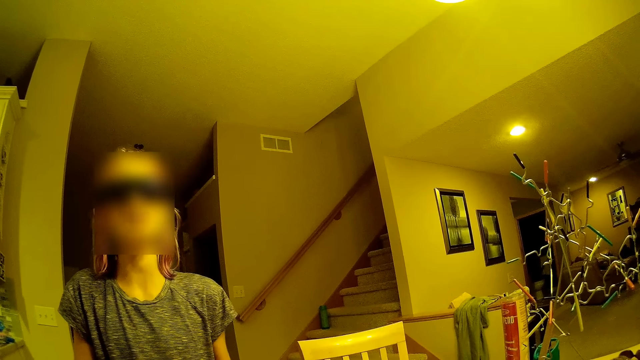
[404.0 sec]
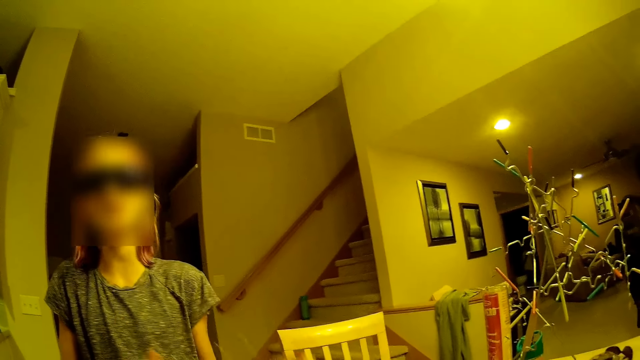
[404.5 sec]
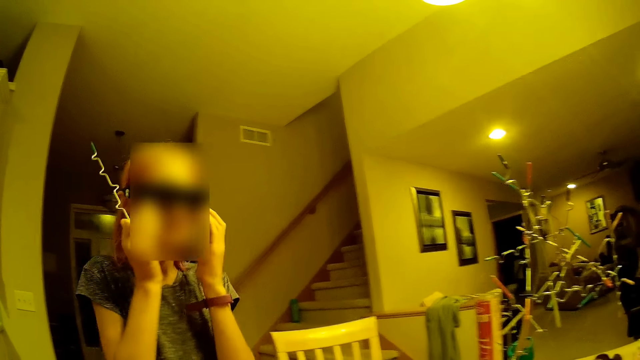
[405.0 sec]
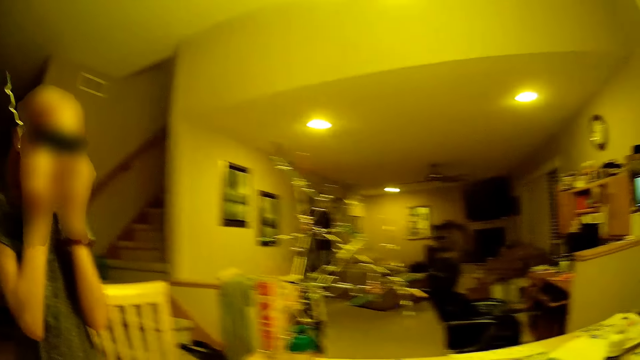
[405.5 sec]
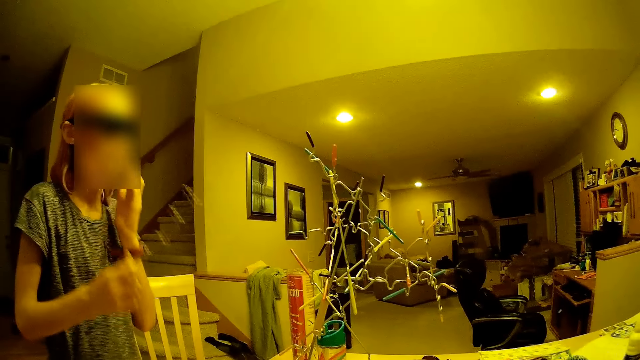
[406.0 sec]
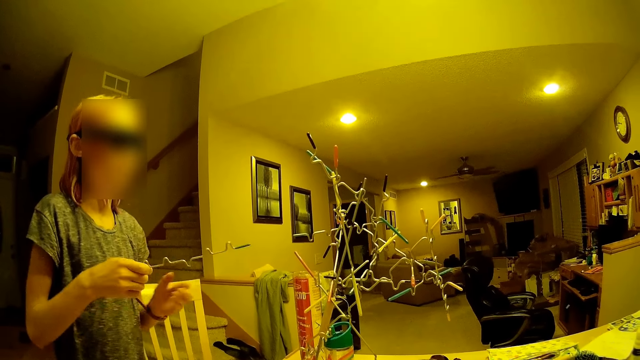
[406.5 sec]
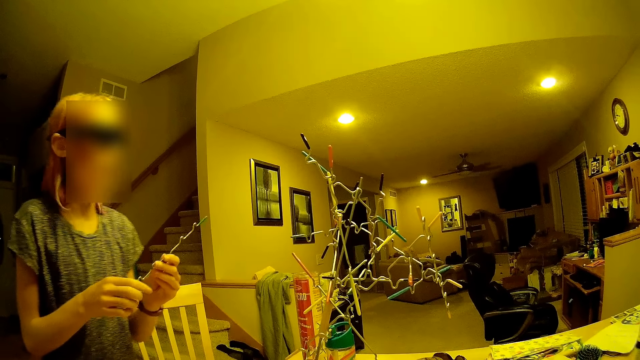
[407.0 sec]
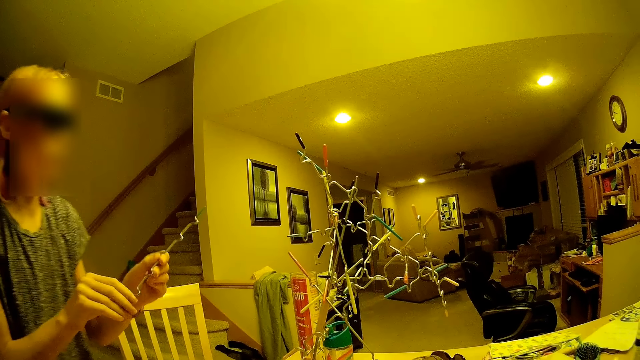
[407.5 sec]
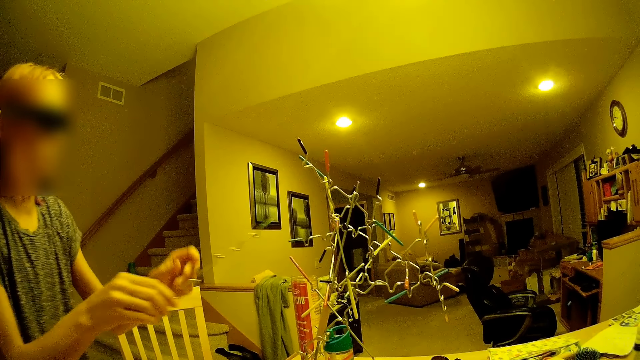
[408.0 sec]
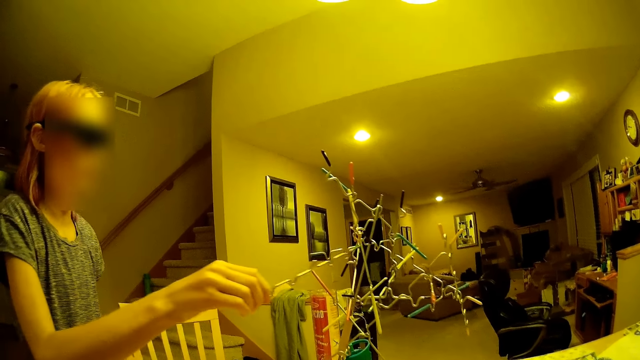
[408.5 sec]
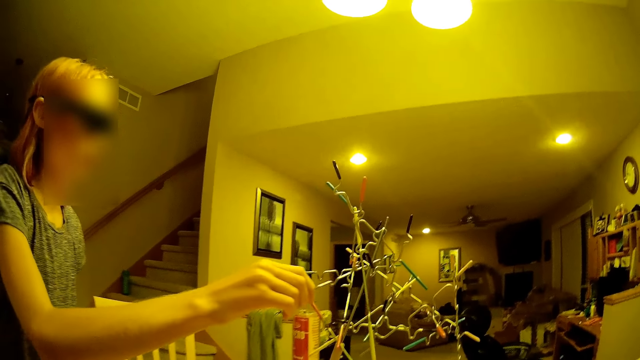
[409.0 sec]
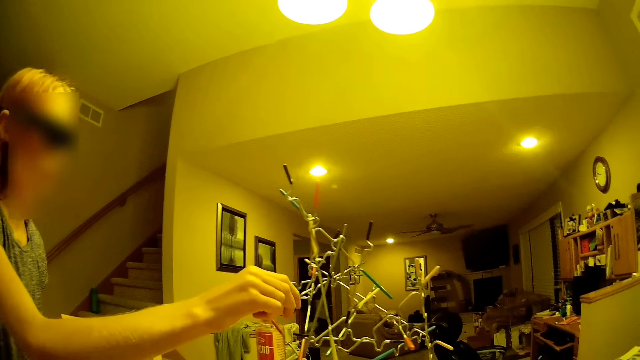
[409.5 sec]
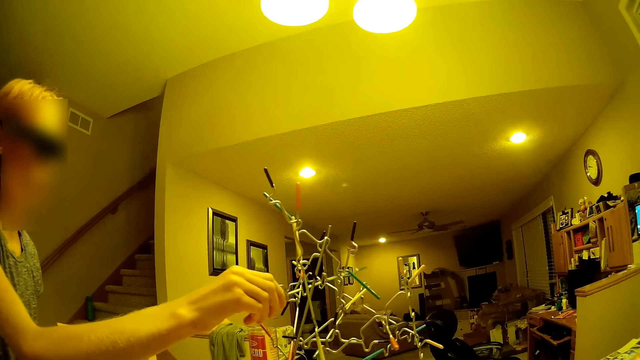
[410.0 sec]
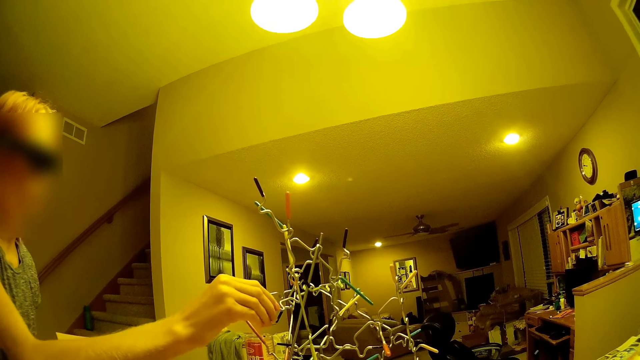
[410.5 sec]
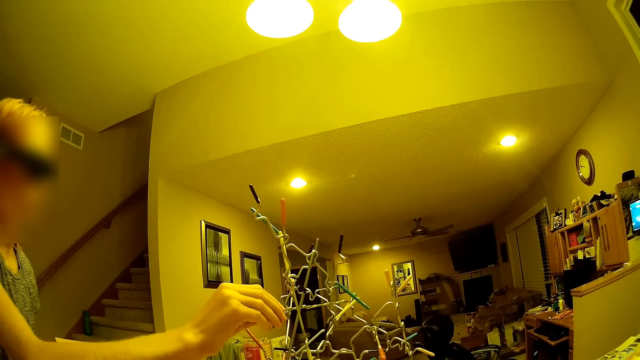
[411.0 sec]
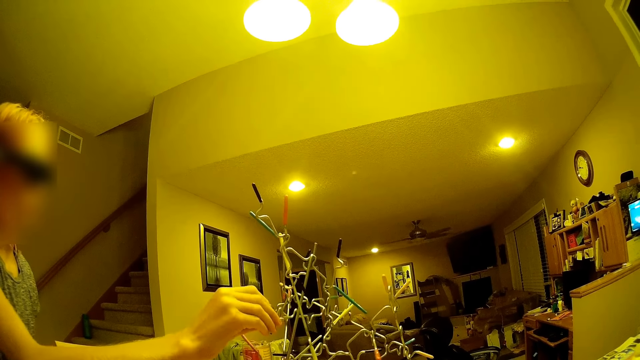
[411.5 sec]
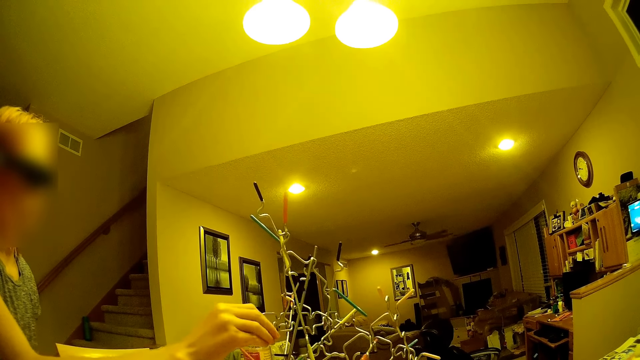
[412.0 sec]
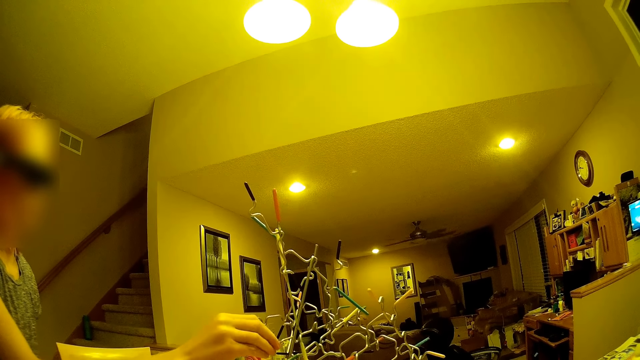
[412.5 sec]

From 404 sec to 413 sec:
A lady holds glasses with both hands. The lady fixes something in the room and puts a wire on the structure.

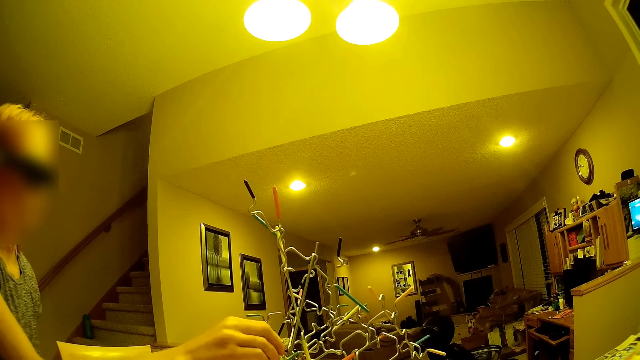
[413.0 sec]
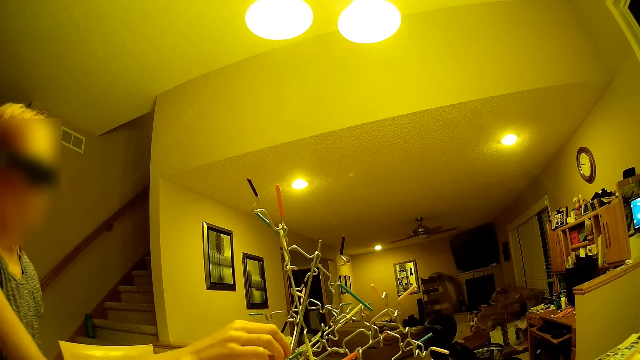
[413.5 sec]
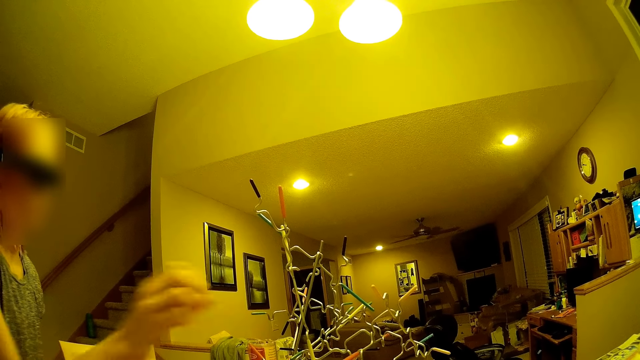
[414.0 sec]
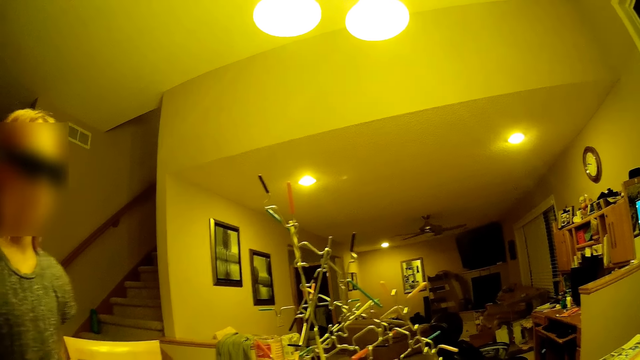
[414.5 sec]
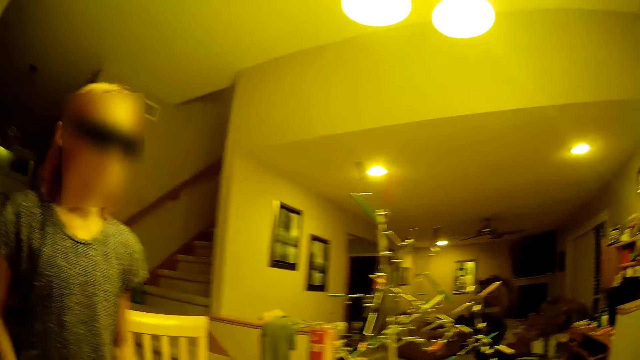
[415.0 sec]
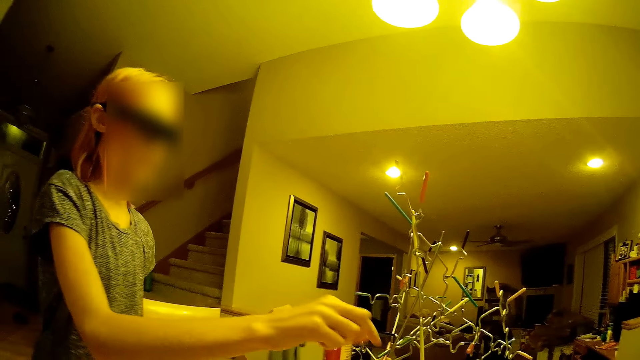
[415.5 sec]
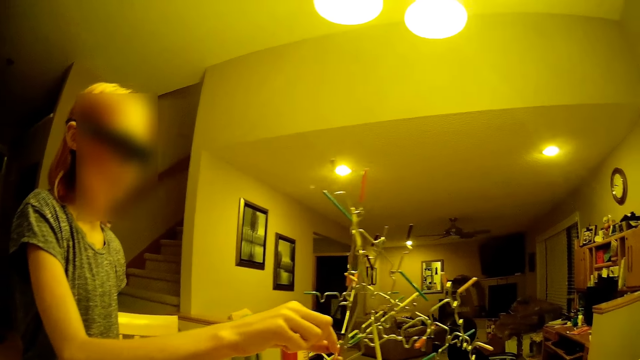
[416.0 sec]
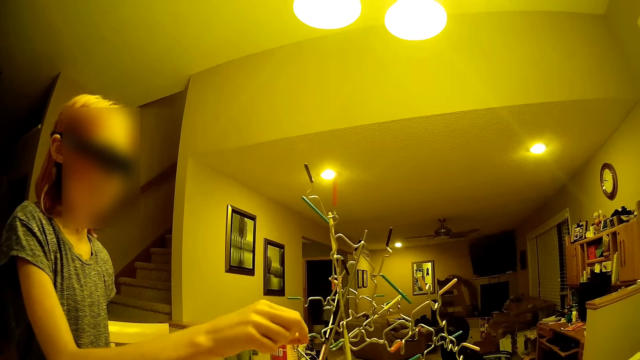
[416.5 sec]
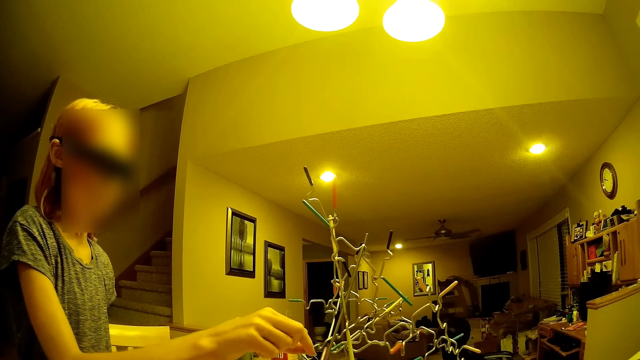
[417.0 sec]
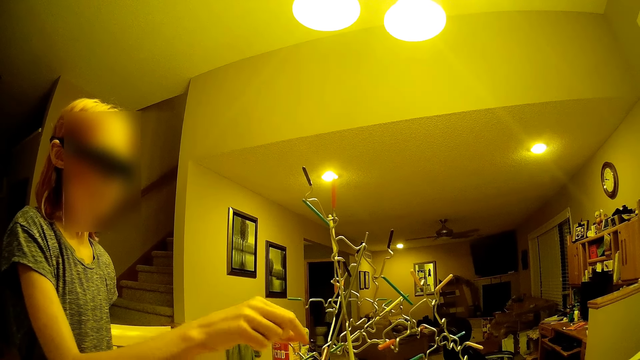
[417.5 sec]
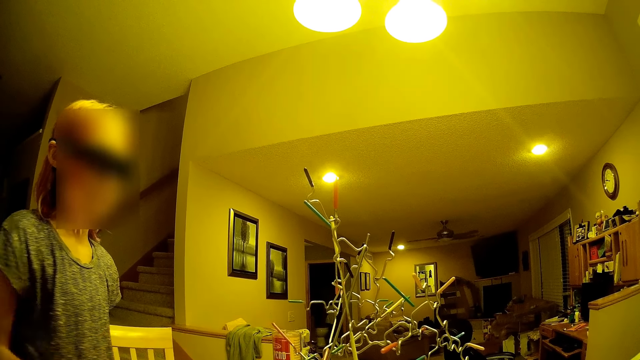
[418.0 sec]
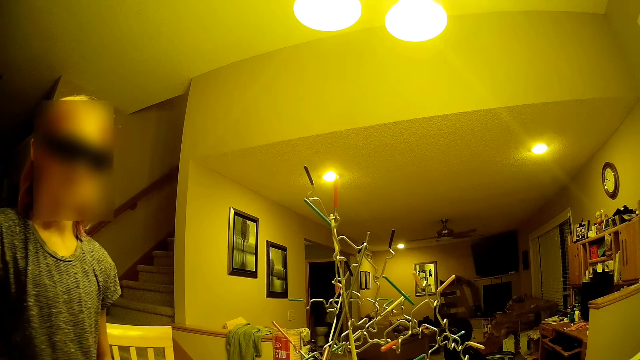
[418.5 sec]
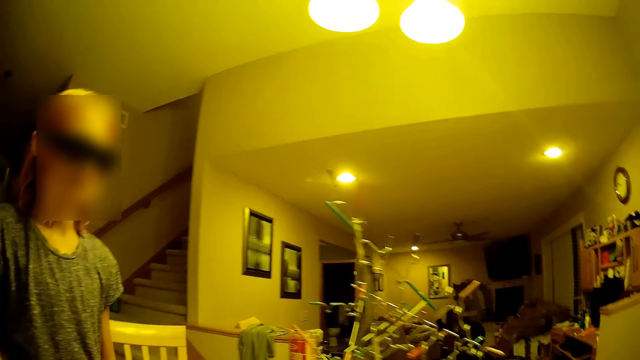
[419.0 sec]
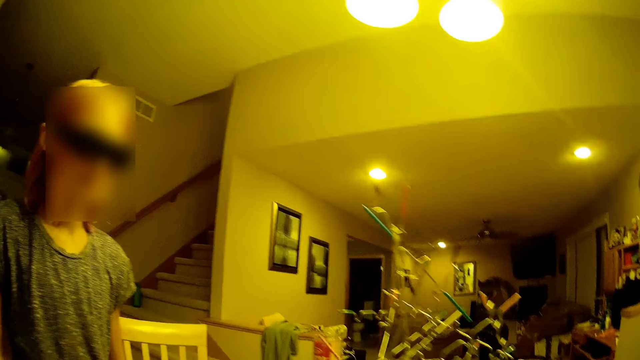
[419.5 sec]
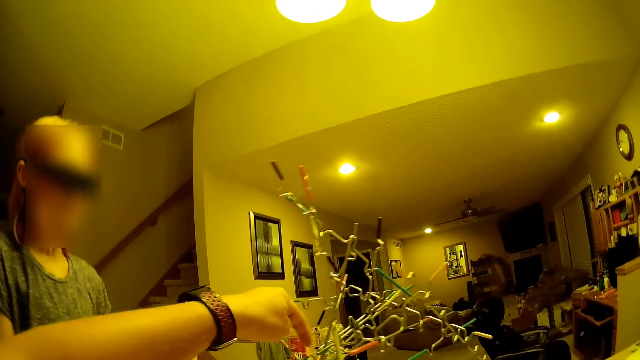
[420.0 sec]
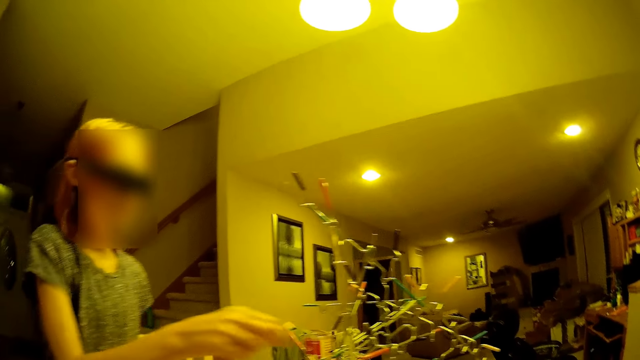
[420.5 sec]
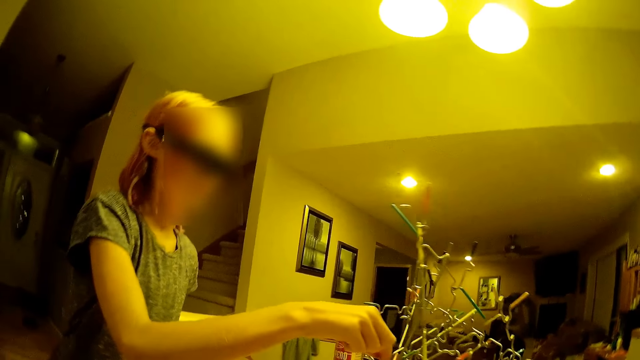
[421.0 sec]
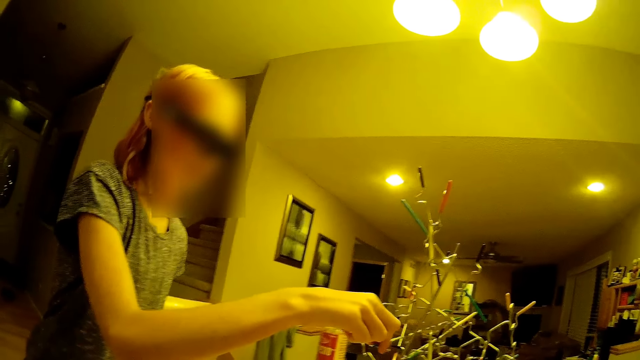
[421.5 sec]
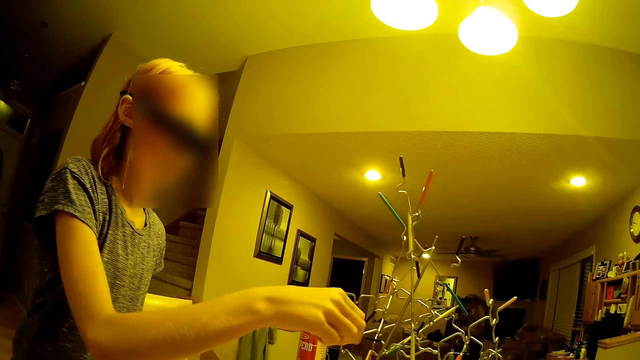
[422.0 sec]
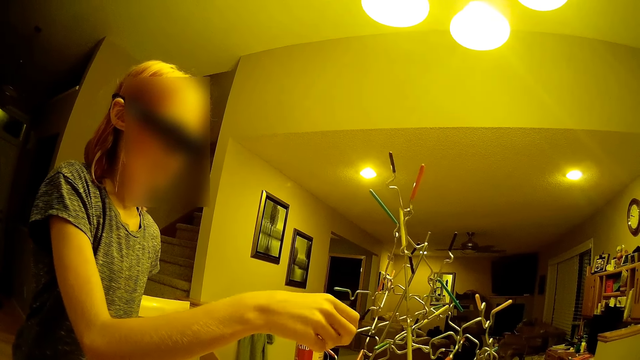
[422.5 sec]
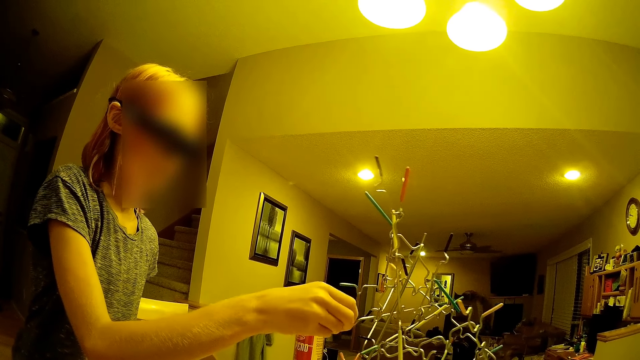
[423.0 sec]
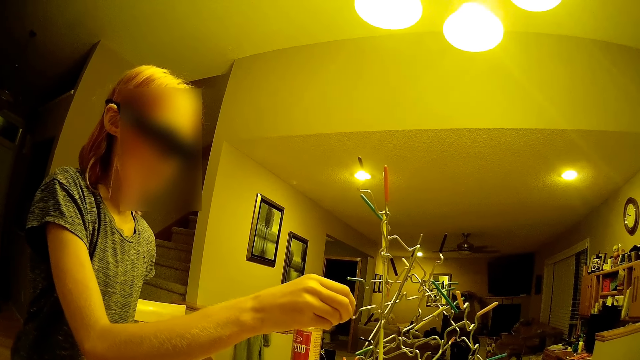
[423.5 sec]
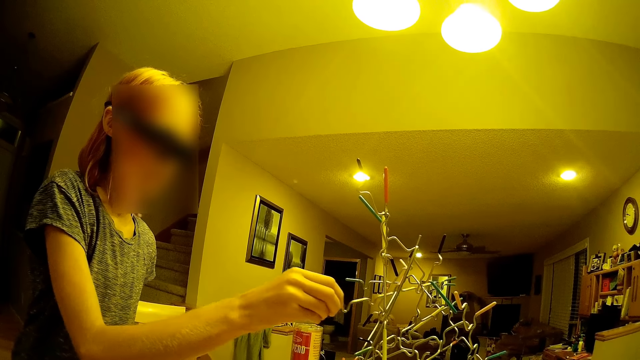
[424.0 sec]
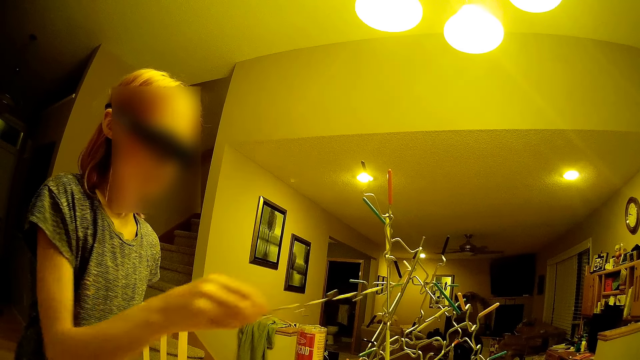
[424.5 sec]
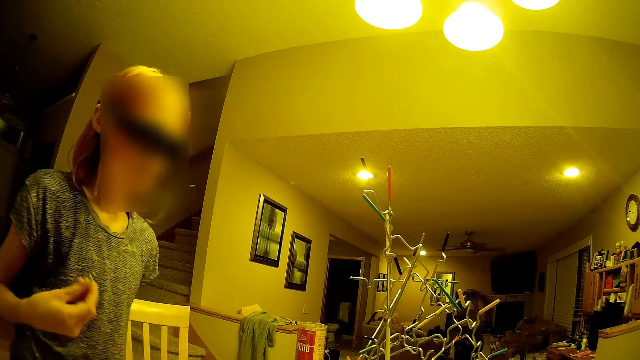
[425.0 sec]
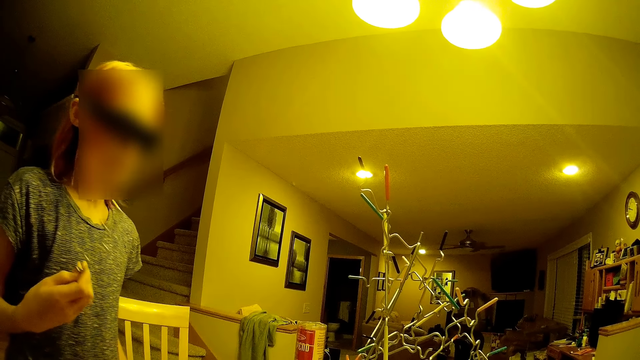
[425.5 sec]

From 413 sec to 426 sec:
A lady stares in the room. The camera wearer converses with the lady. The lady fixes something in the room. The camera wearer talks to the lady.
